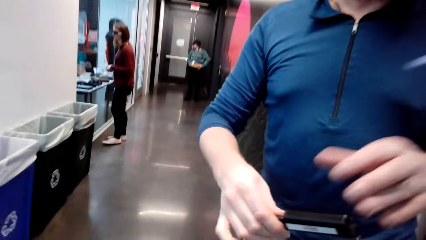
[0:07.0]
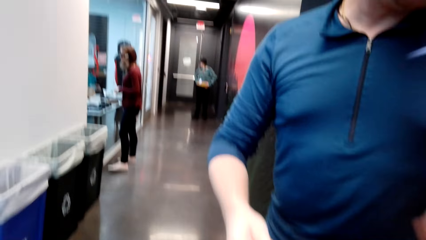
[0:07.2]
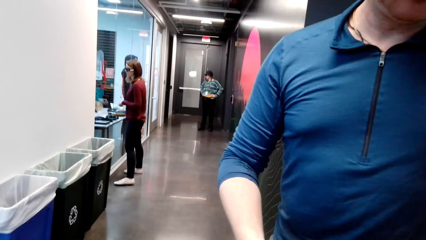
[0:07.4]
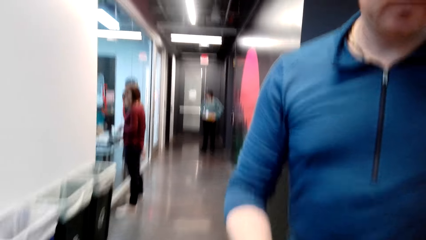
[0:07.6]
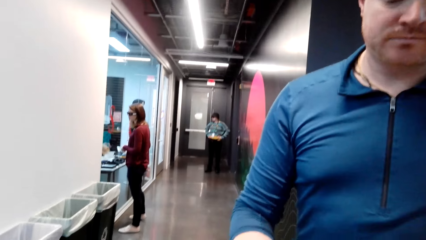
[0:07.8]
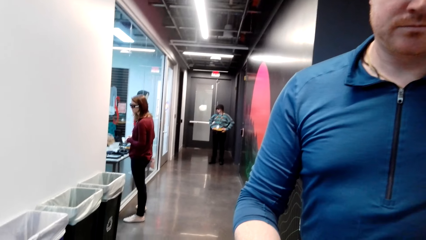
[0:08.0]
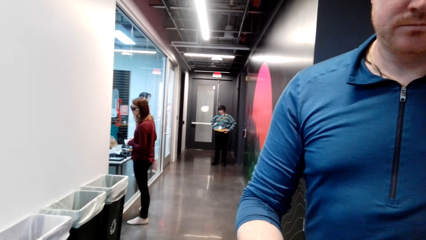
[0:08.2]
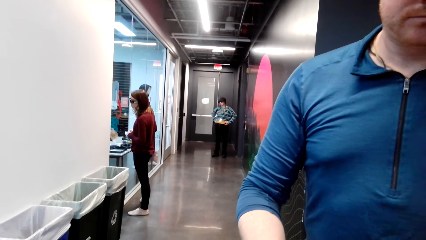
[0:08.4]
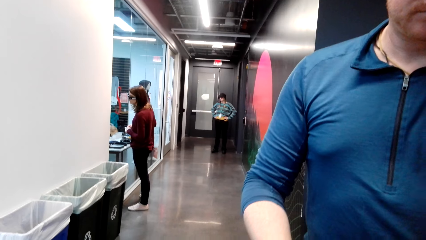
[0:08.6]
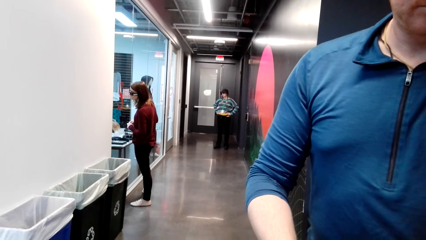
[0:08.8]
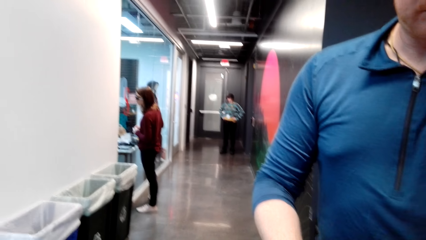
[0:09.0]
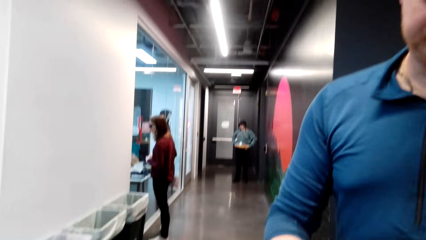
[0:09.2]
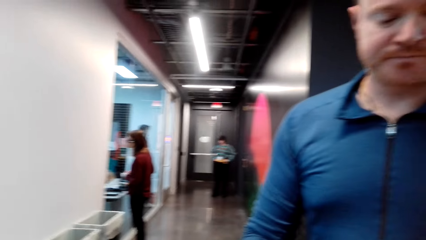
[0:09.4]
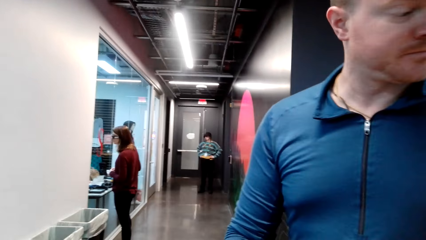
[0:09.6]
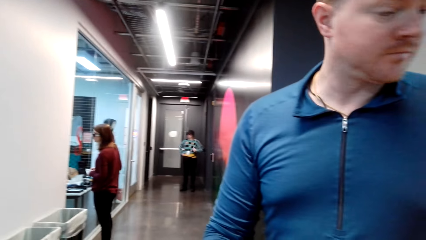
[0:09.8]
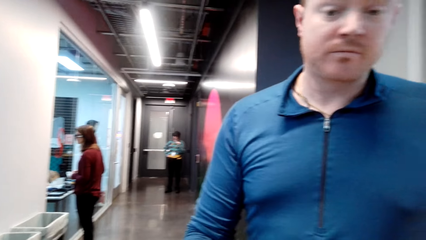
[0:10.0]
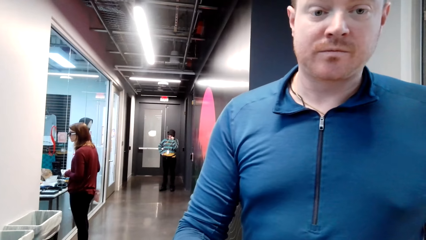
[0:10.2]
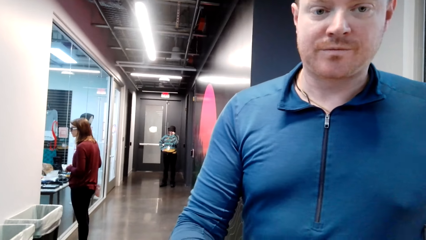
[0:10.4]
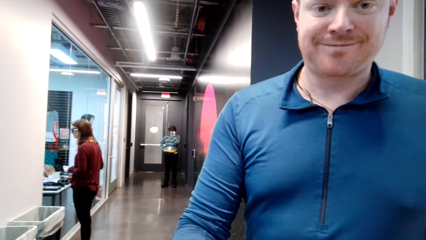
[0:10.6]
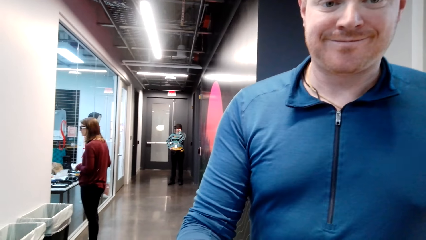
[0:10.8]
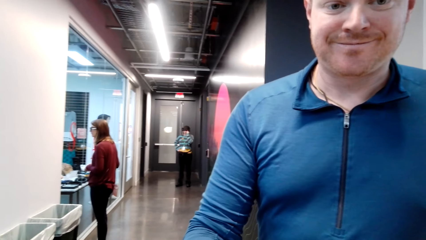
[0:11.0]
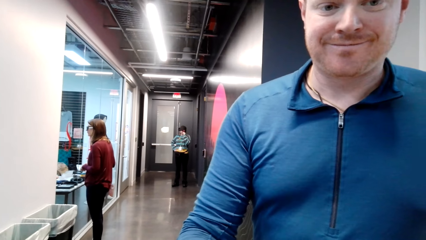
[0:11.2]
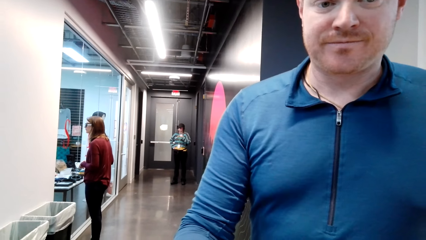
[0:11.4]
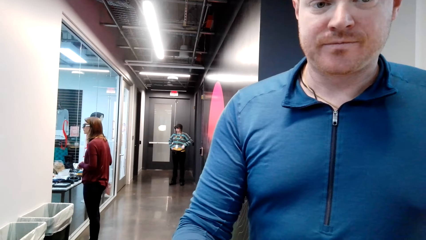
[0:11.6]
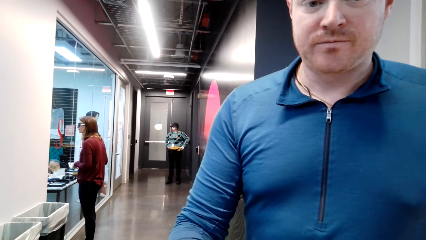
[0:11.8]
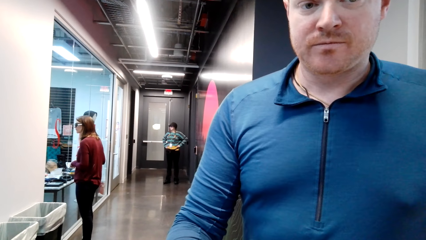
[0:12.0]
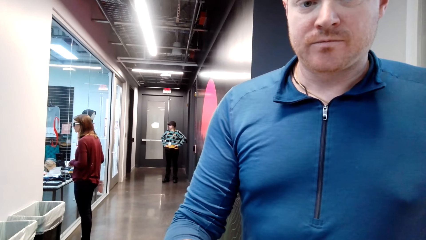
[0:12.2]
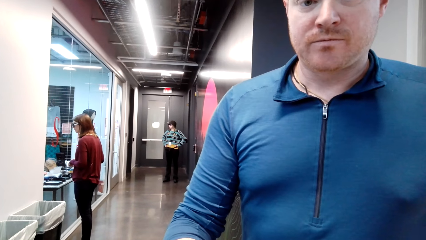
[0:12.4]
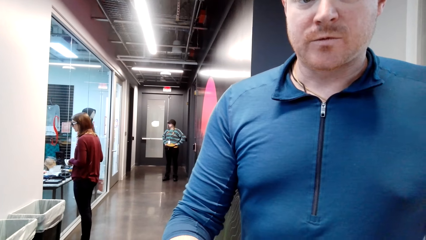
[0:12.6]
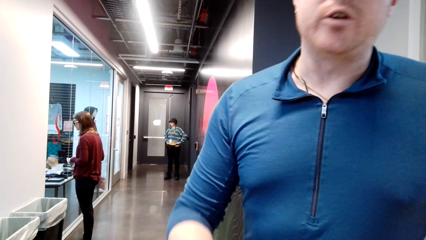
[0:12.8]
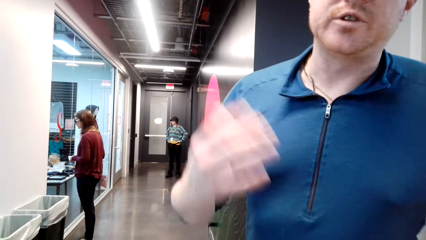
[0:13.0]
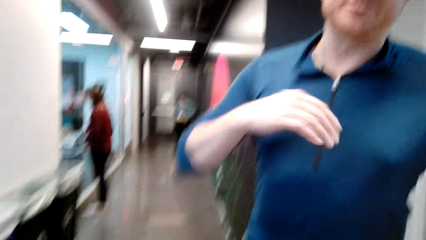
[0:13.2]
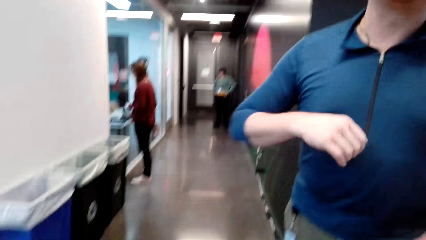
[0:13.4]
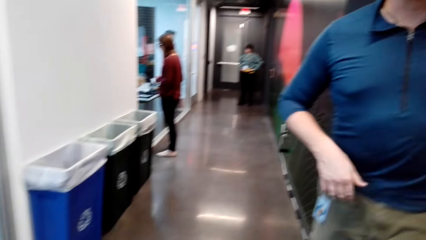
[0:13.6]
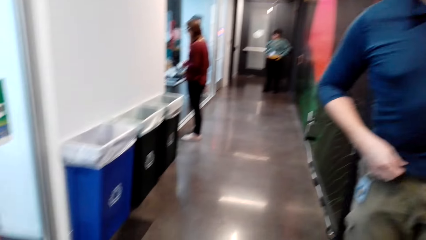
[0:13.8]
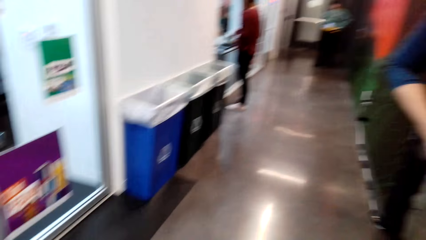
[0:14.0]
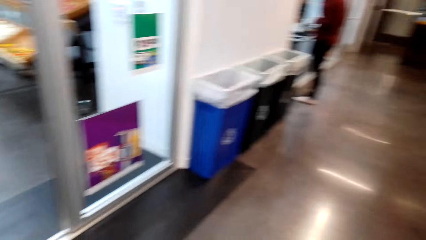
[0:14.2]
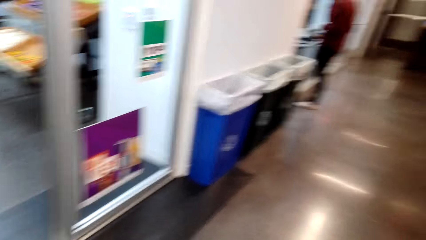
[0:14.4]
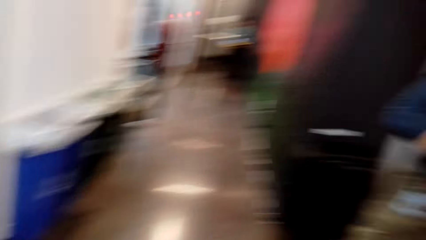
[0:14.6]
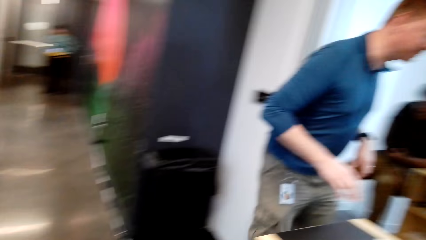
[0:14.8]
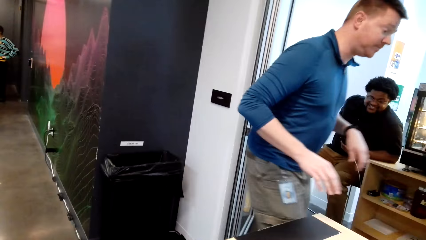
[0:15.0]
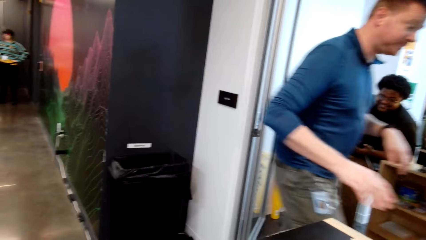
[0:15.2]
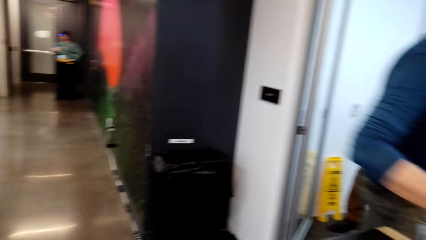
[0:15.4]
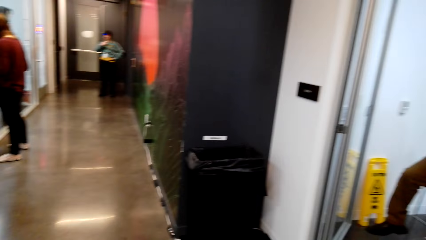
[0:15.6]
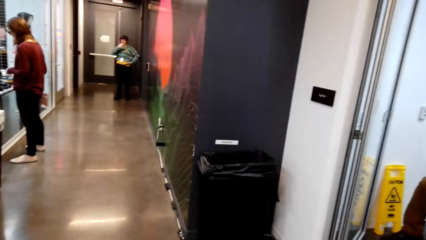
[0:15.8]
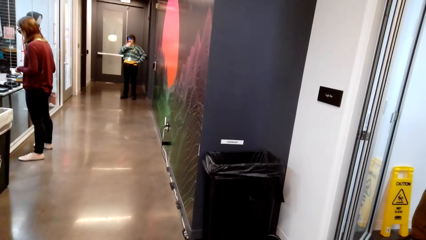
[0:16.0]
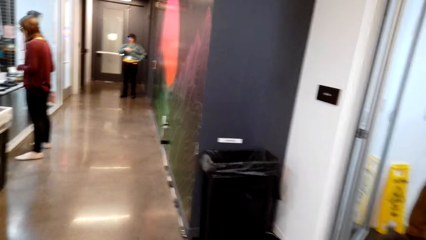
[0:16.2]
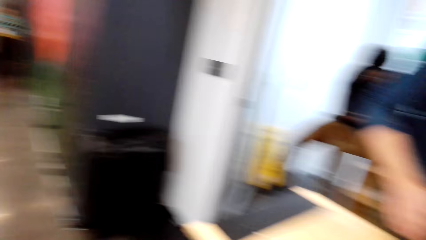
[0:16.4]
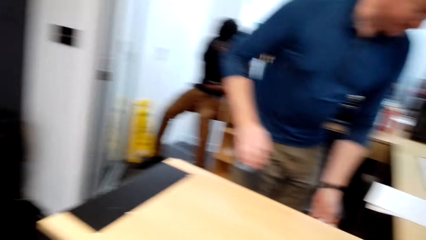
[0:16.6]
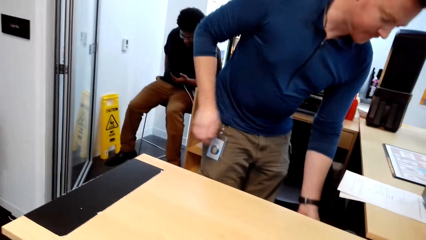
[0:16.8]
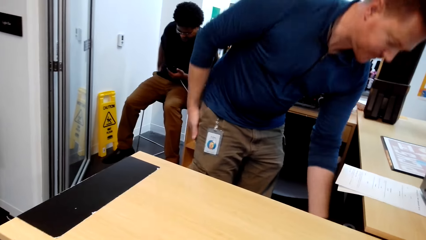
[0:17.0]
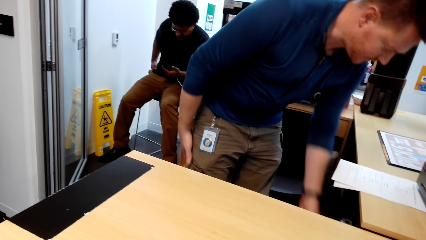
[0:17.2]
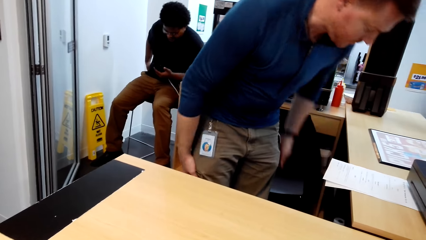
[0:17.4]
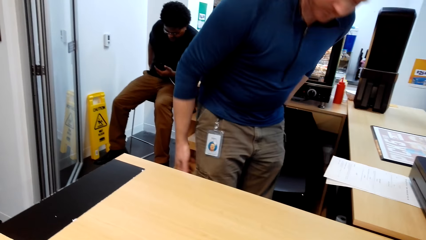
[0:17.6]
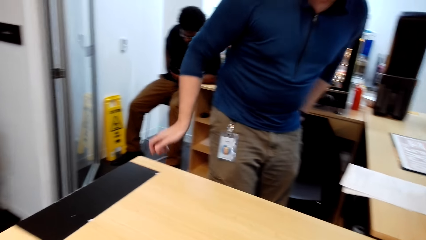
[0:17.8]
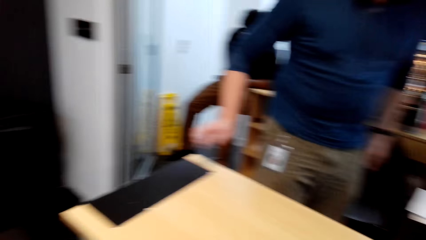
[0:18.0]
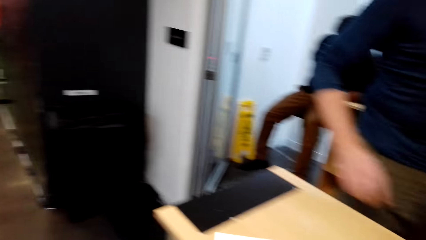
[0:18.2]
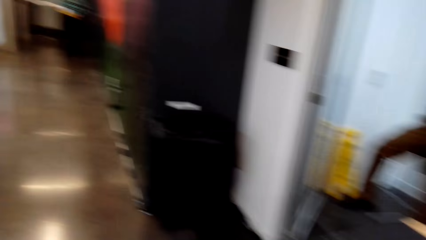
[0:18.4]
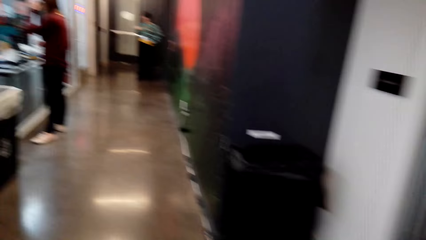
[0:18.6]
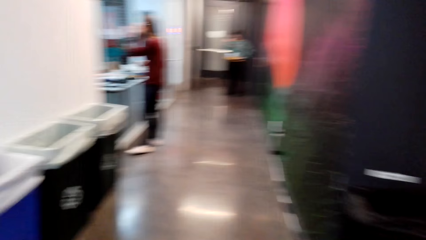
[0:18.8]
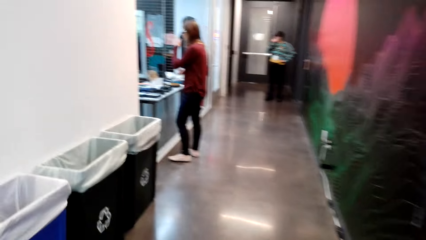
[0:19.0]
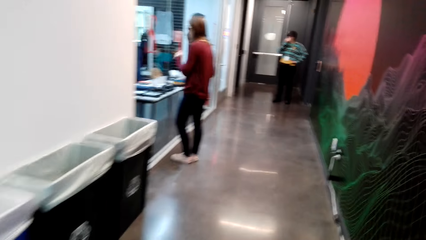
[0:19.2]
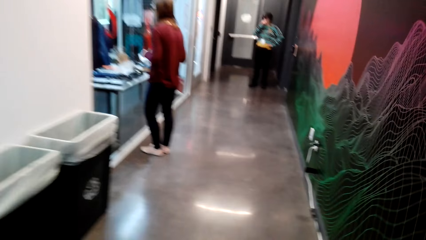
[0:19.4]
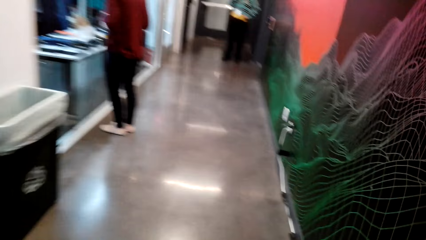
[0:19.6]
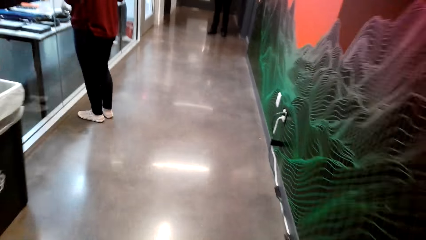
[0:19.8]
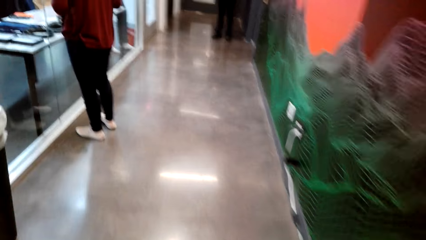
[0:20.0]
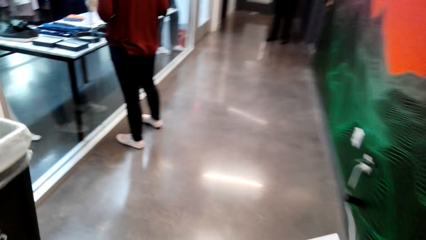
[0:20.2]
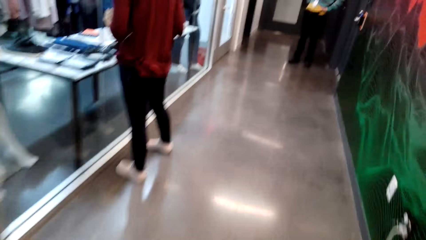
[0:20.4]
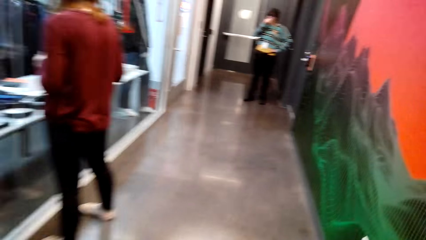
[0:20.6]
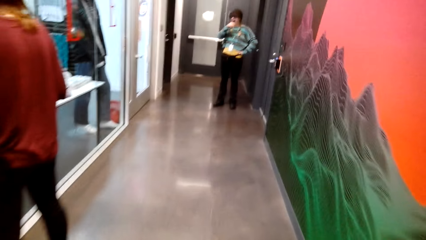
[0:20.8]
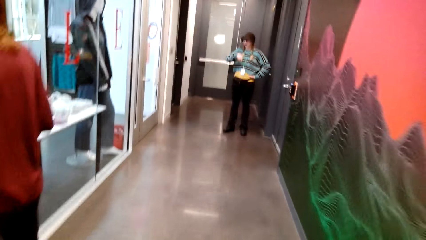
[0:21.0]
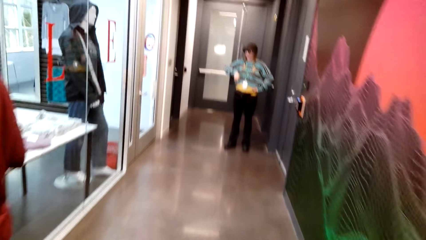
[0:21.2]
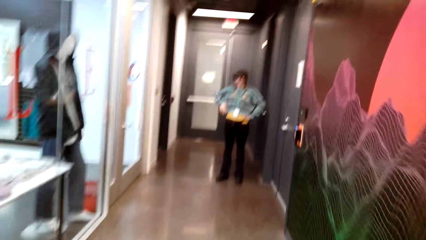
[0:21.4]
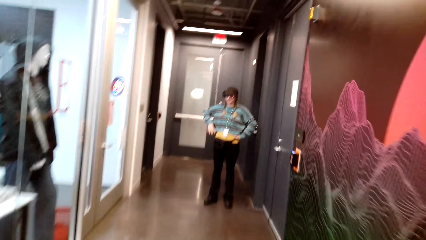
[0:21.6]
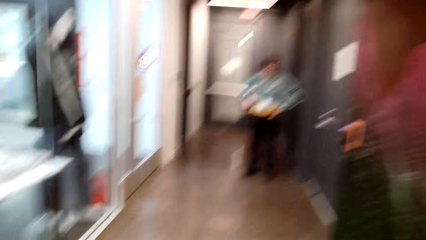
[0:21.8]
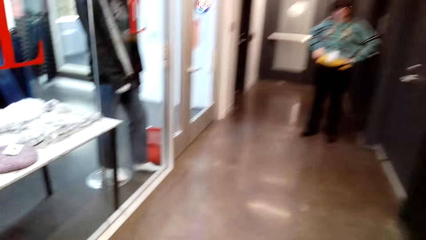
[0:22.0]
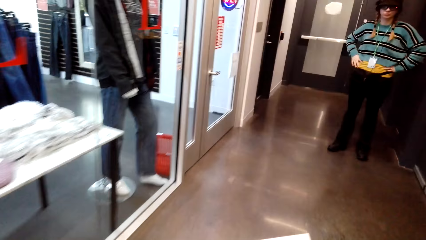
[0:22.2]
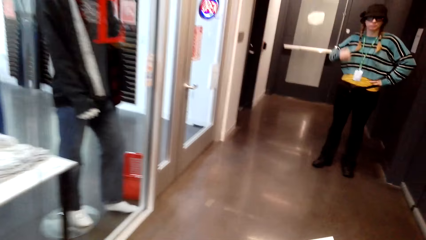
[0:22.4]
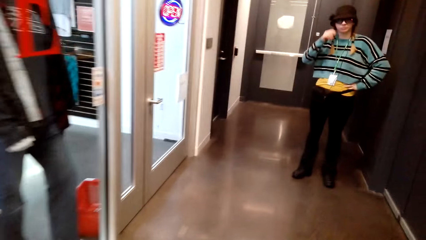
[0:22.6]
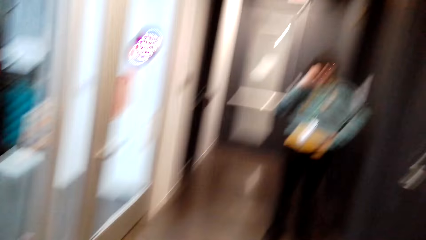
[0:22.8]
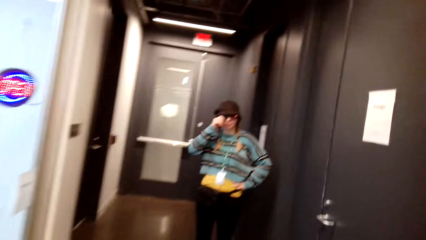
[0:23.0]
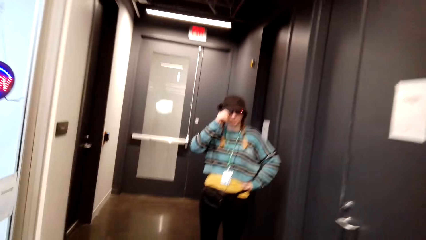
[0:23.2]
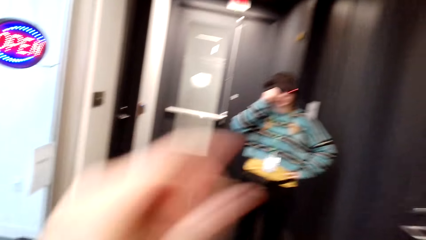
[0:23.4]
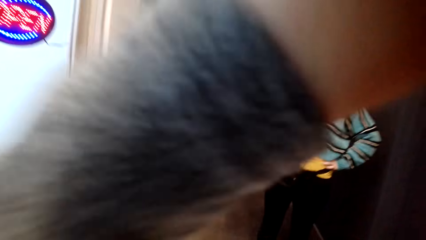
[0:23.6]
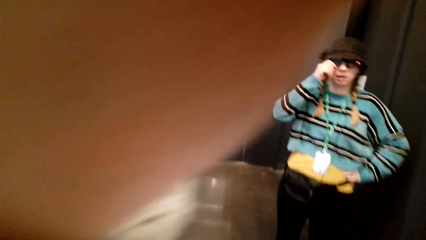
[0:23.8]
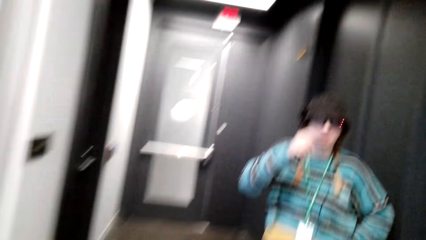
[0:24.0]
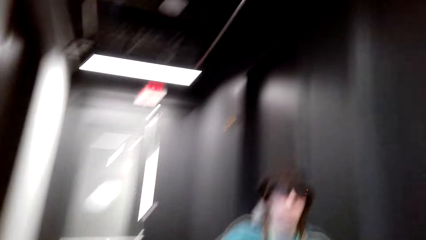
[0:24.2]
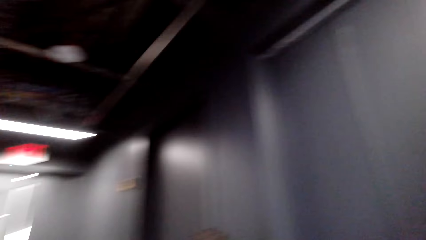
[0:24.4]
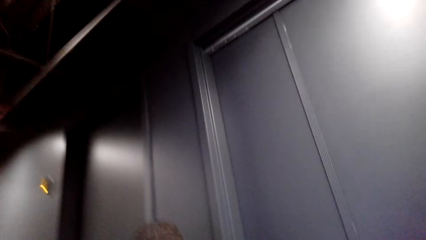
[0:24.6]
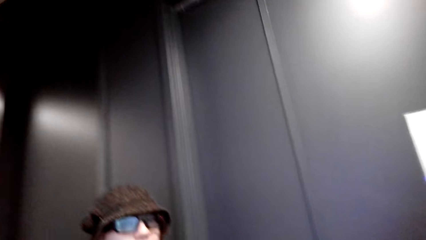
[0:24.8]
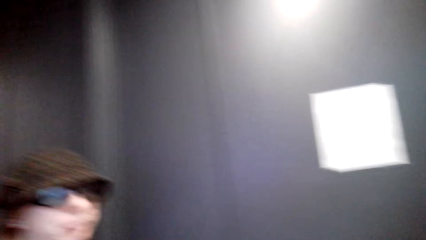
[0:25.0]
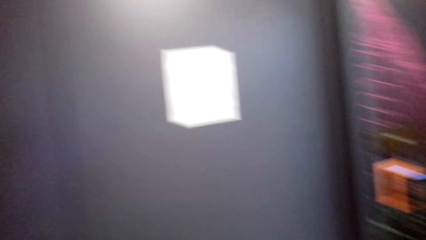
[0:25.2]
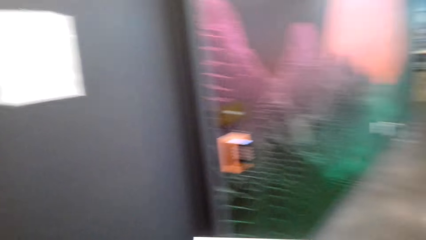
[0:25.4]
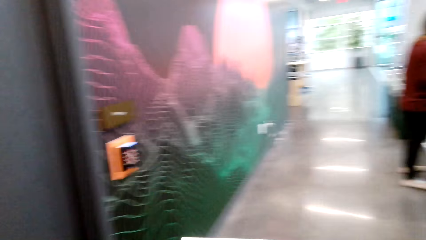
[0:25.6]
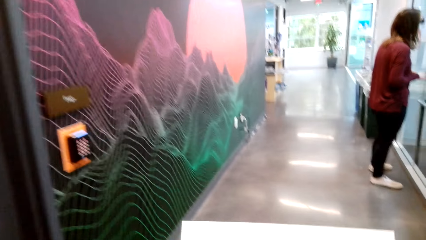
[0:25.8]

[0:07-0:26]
A man holds the cable. The man moves his hand. The camera wearer talks to the man. The man smiles at the camera. The man converses. The man pulls his cloth. The man walks away. The camera wearer walks in the hallway to the supermarket. A woman puts her hand on her waist. The woman touches her glasses. The camera wearer lifts up her hand.
